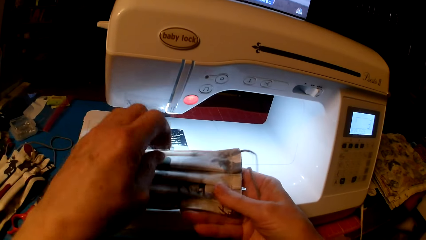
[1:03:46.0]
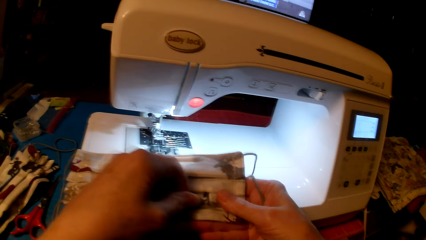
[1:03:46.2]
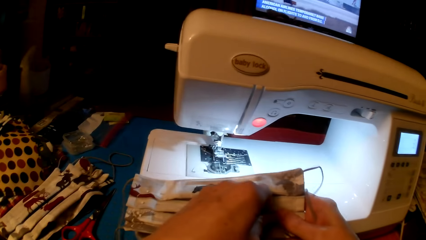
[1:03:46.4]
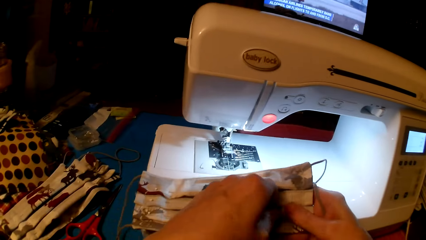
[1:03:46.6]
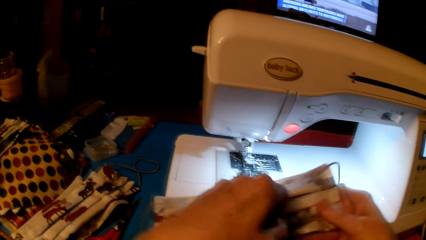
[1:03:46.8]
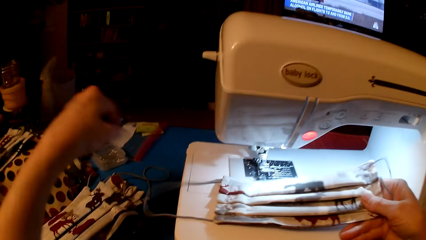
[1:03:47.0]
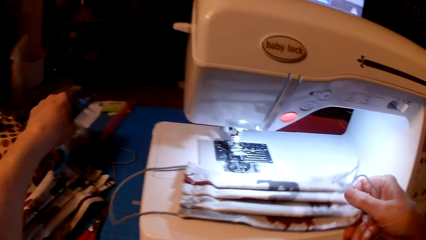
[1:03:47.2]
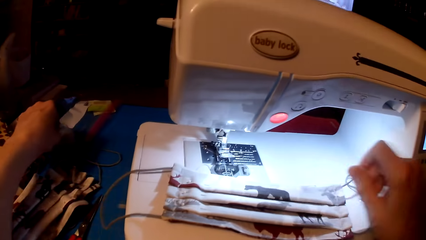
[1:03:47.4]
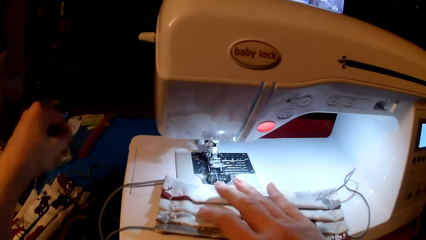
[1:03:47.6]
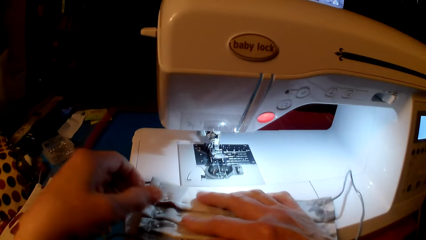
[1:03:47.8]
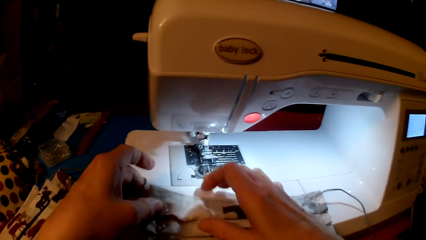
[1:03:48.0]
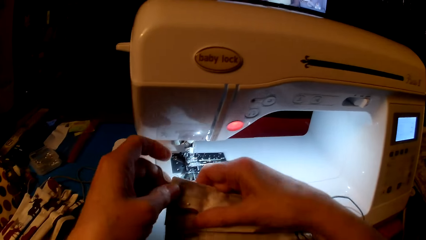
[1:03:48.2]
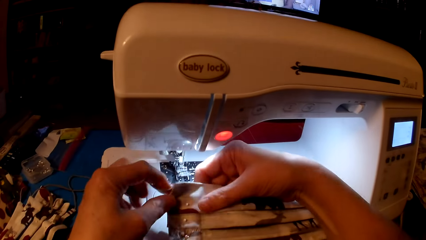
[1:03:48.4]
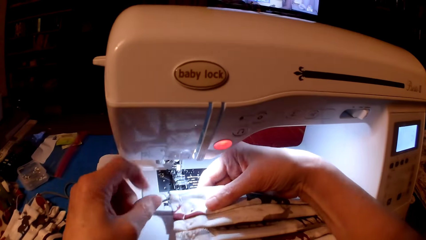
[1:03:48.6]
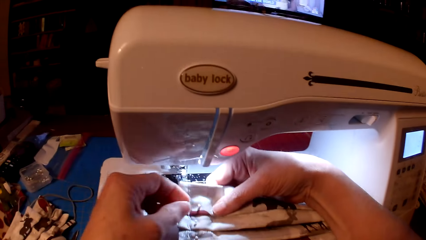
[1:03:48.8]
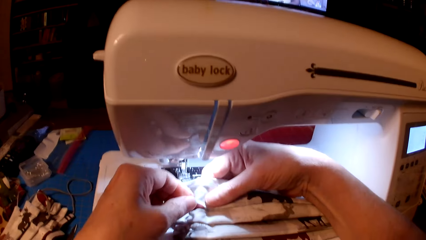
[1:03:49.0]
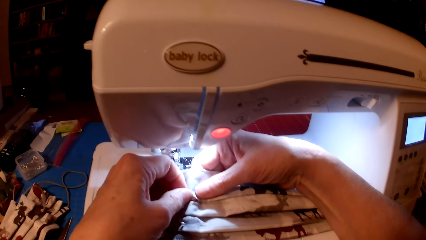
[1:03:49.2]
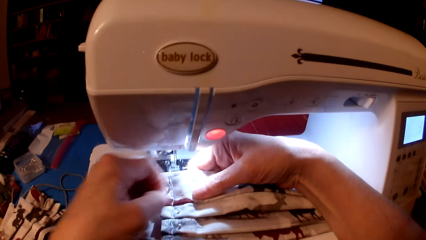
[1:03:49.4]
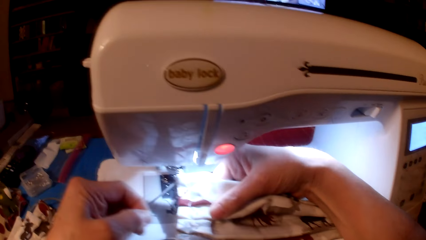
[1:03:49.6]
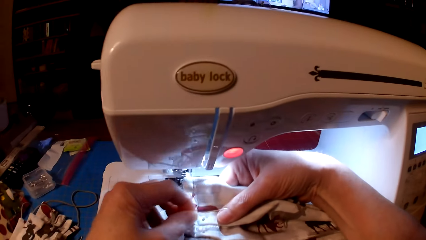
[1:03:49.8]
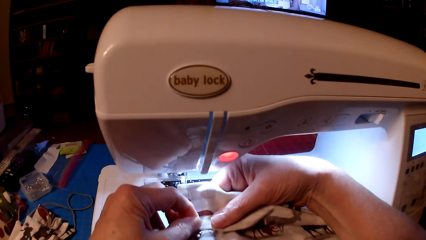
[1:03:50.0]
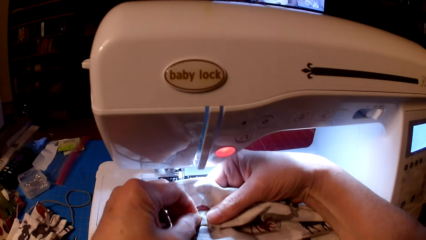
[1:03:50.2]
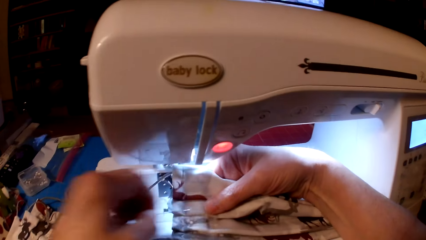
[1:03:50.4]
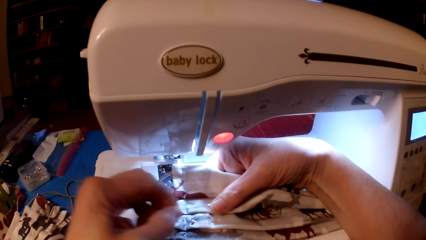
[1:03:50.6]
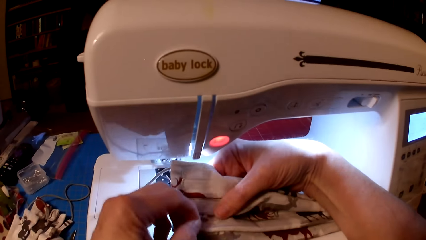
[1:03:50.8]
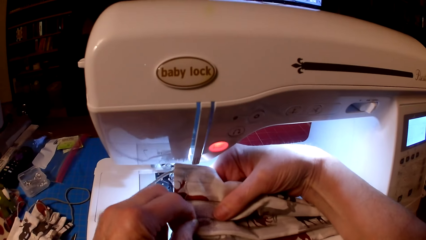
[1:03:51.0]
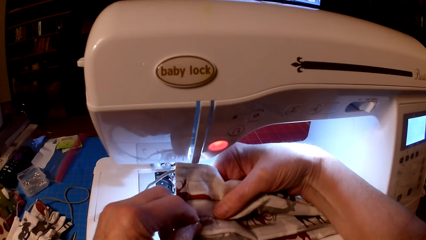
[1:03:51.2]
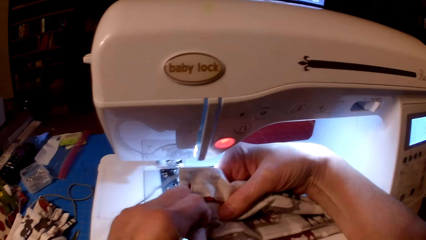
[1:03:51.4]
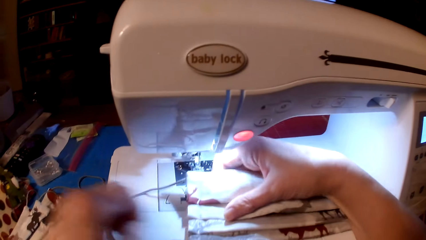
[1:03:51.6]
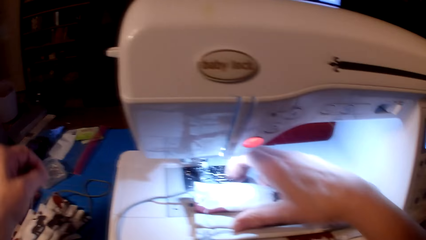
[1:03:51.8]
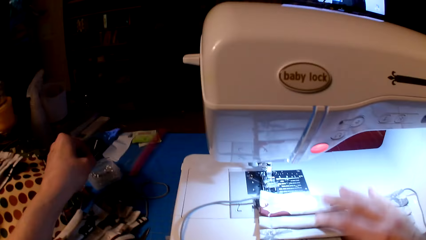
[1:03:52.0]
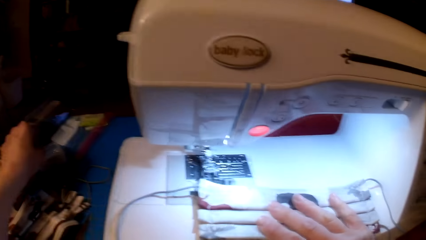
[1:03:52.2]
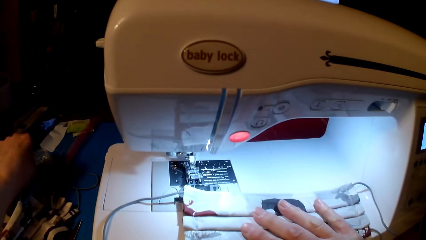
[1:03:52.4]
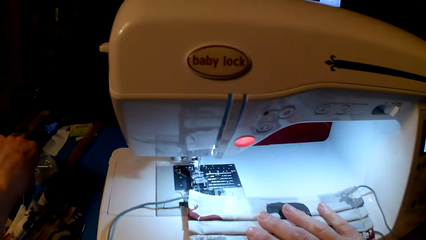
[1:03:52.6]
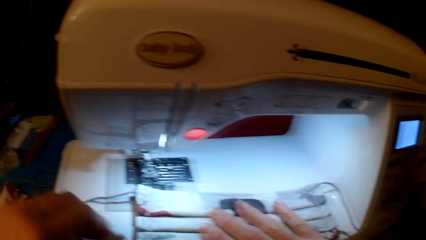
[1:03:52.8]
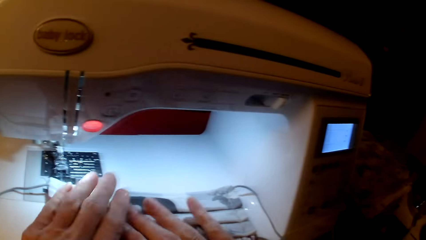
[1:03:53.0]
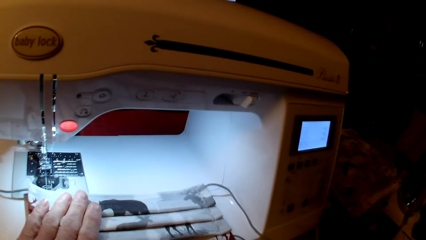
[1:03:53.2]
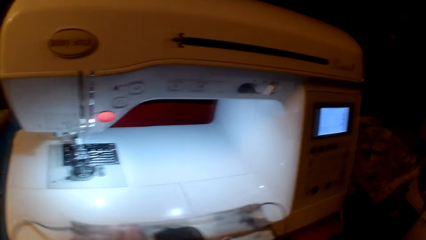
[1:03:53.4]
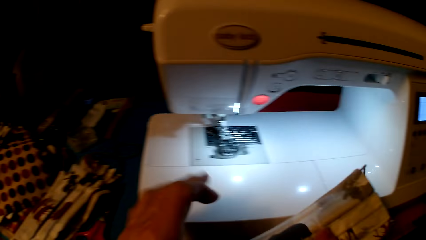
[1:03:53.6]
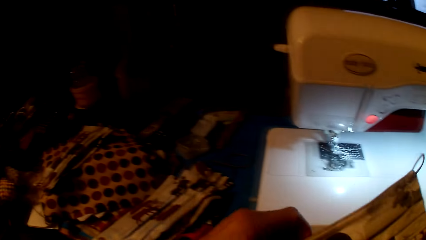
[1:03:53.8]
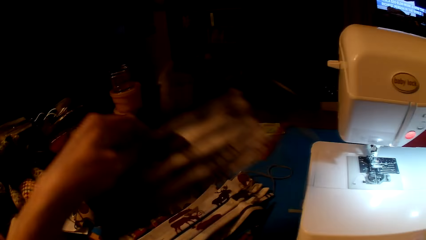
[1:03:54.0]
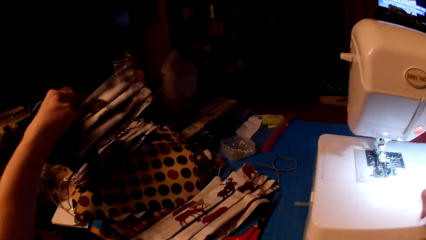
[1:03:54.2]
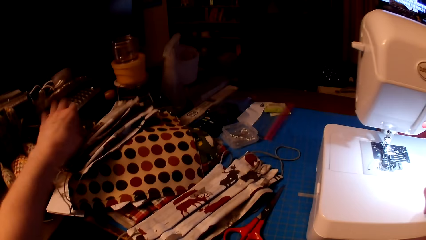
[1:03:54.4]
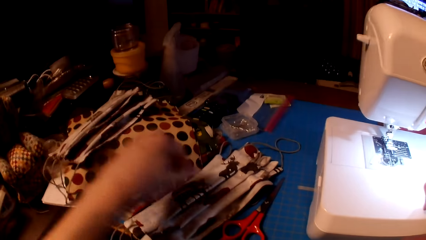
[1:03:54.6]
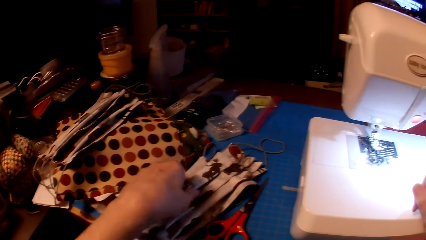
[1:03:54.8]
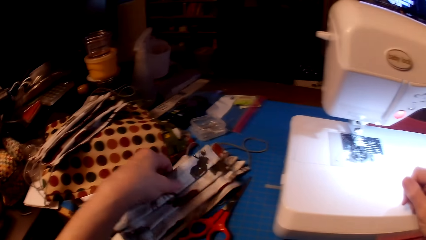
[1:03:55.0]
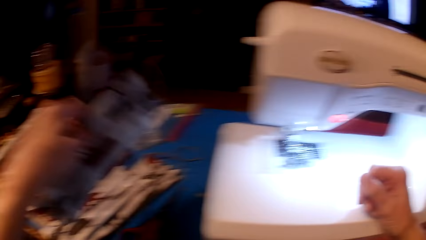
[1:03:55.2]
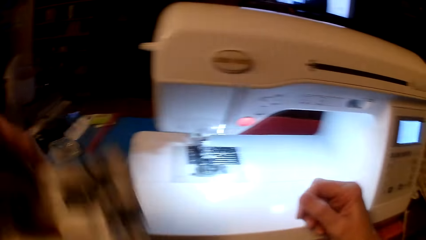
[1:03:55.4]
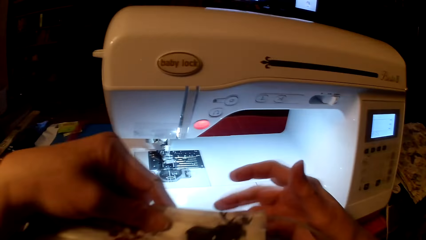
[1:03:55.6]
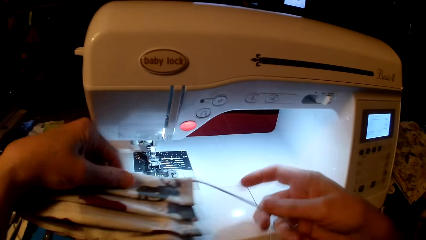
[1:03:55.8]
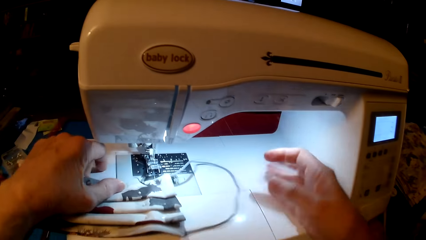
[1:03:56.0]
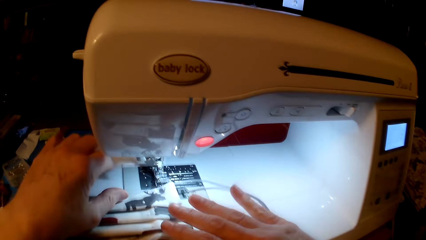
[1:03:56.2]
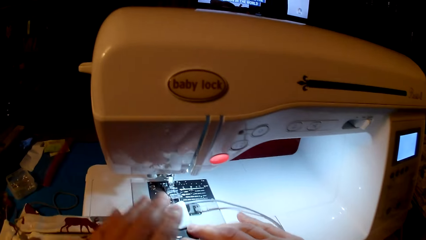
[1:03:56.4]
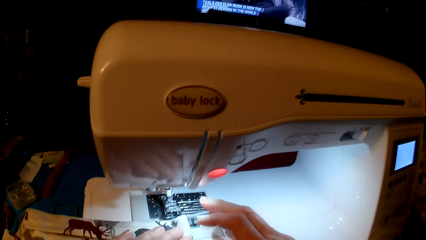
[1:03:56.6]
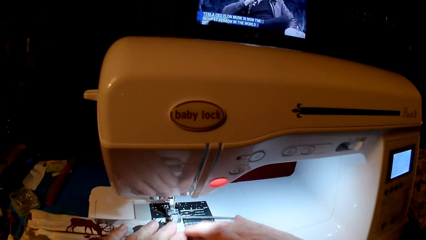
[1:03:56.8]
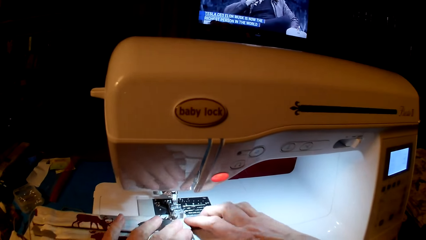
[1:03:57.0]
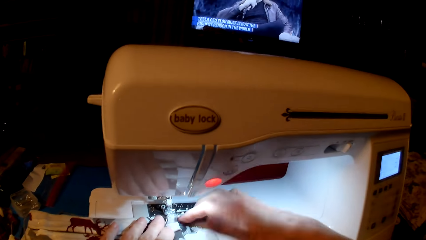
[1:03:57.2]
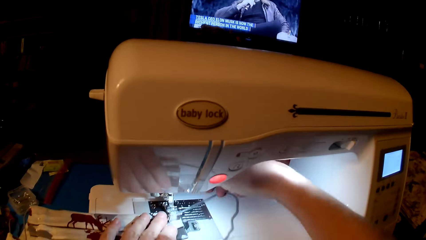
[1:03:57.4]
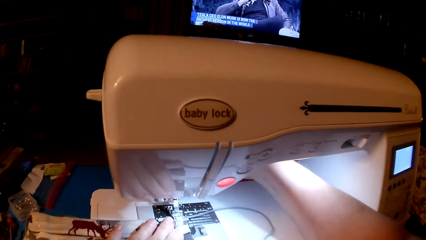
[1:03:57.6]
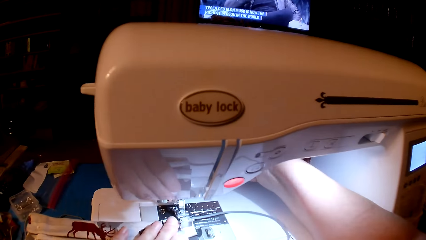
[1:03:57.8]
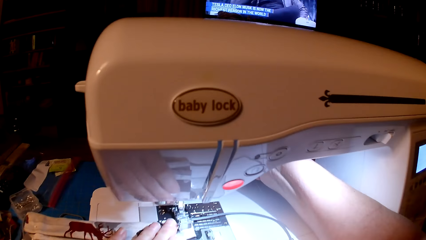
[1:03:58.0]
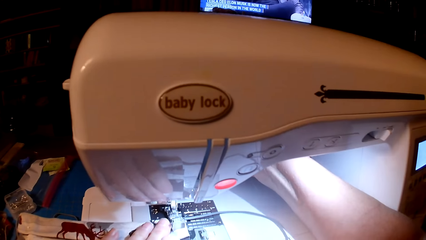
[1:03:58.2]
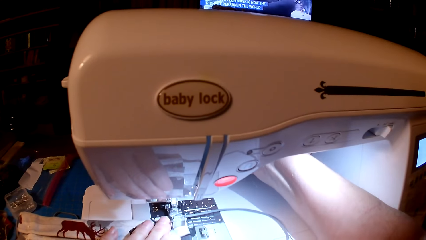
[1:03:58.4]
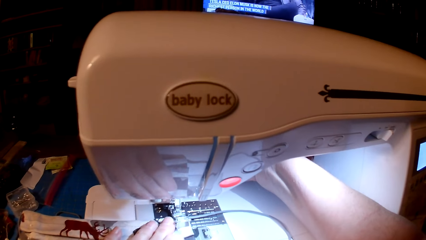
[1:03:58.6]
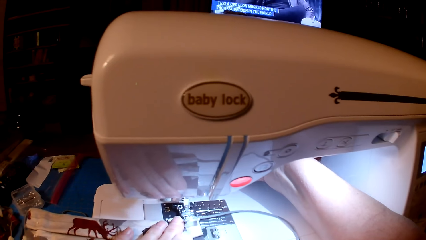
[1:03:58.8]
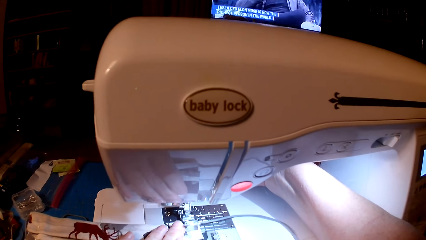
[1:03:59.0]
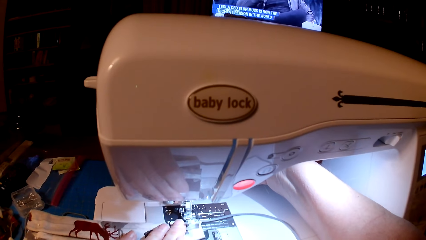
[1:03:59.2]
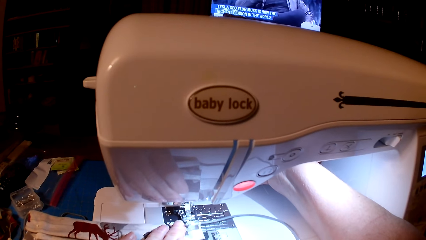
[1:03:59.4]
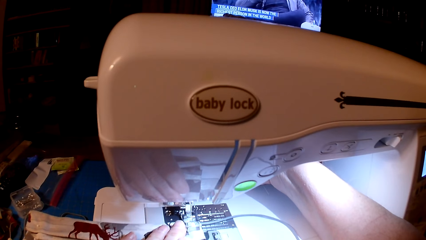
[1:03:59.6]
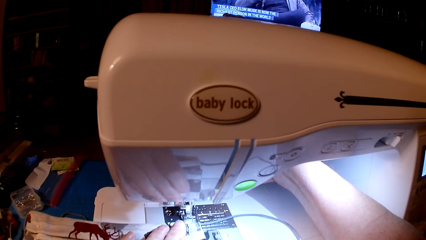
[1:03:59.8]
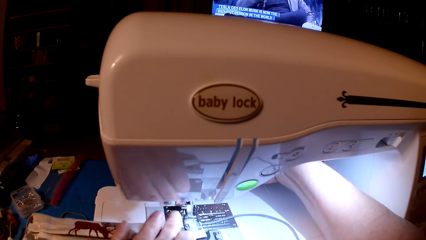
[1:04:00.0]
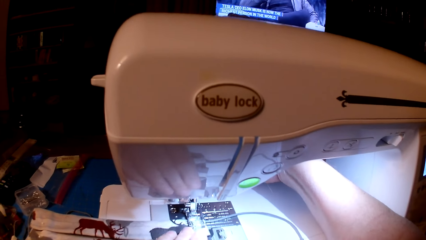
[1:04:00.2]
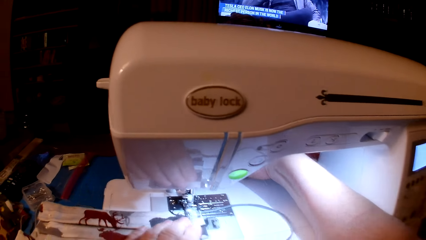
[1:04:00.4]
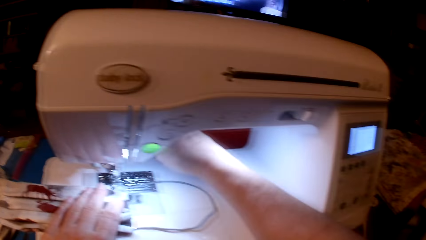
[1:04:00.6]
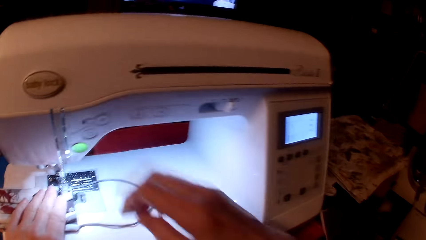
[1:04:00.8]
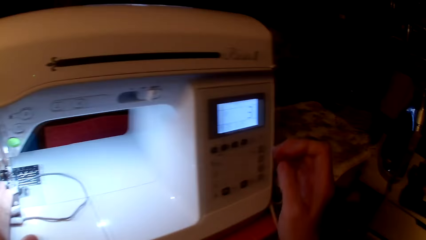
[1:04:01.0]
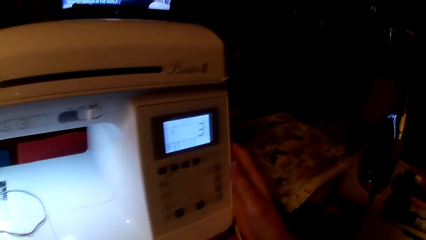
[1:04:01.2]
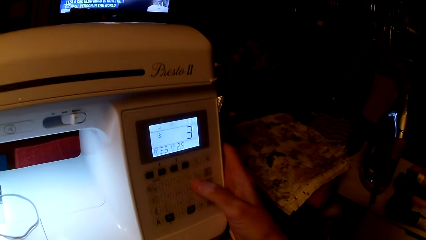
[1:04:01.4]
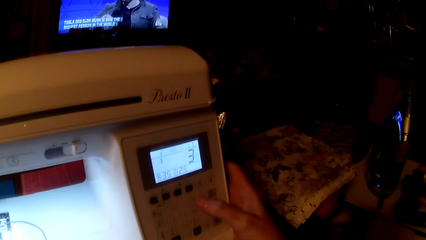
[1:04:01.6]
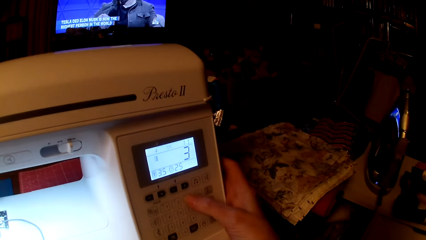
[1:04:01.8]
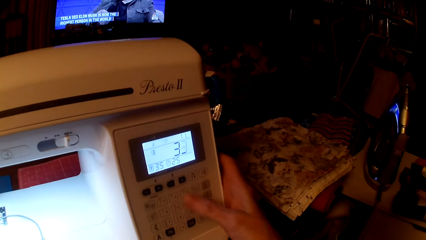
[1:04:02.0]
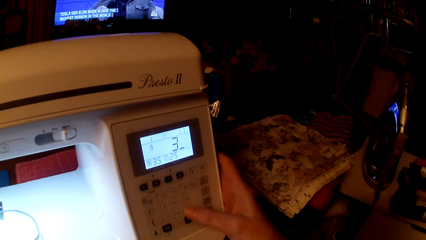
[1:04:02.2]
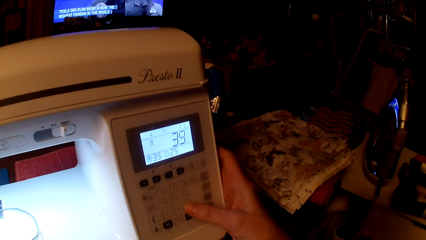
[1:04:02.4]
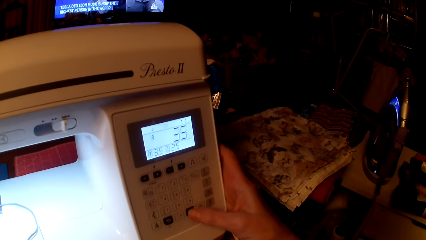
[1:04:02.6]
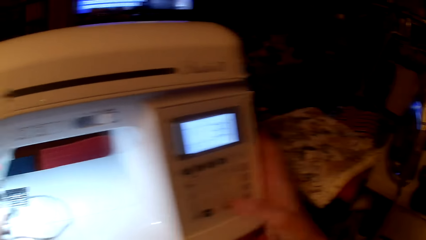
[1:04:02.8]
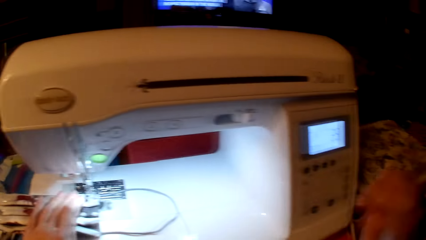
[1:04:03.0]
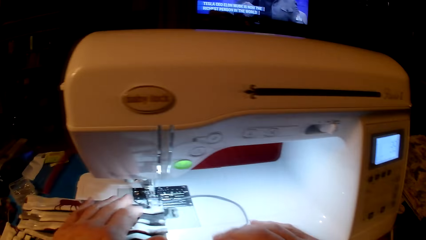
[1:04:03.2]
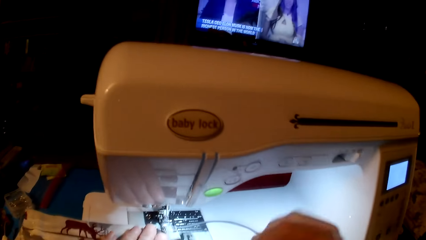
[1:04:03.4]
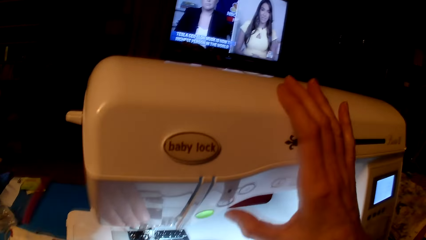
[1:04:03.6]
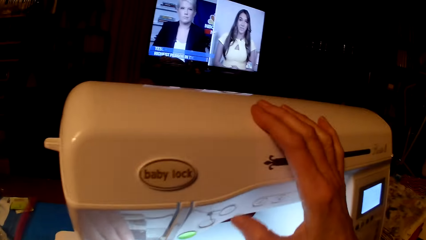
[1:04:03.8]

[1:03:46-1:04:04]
The camera wearer removes a pin. They put the pin in the tin. They remove a pin. They put the pin in the tin. They put the face mask on the table. They pick up the mask. They set the sewing machine. They press the sewing machine.
